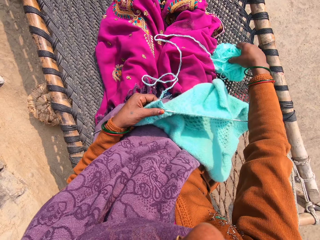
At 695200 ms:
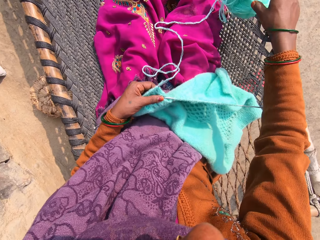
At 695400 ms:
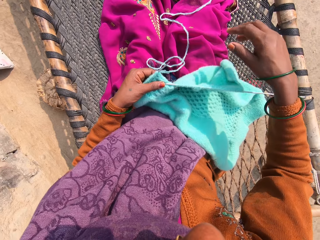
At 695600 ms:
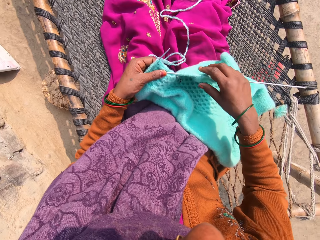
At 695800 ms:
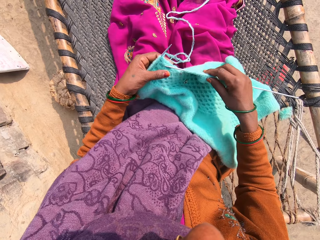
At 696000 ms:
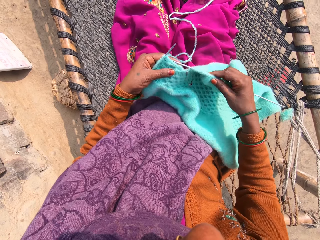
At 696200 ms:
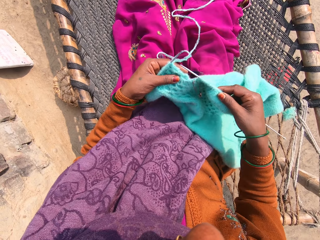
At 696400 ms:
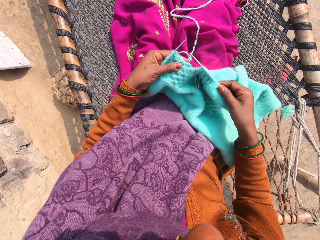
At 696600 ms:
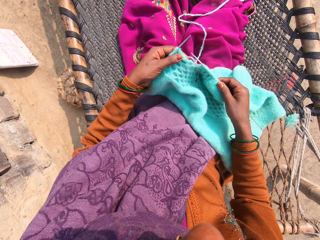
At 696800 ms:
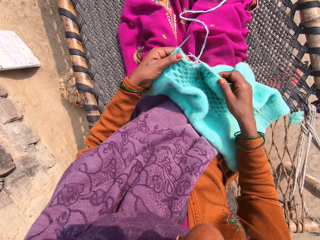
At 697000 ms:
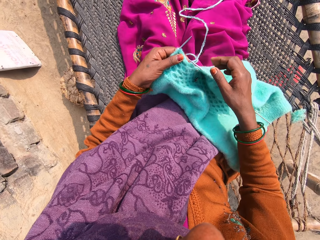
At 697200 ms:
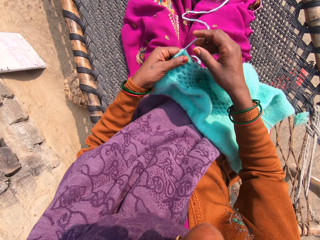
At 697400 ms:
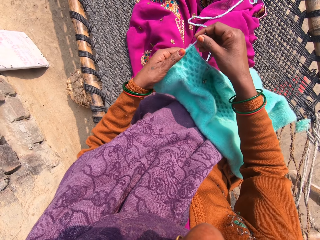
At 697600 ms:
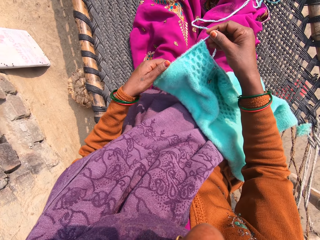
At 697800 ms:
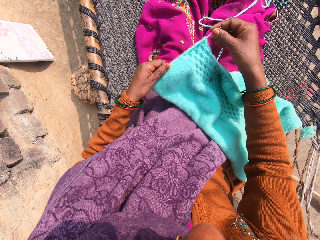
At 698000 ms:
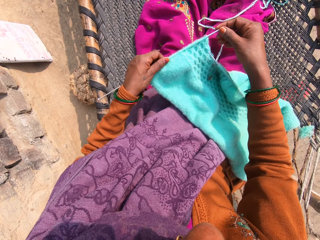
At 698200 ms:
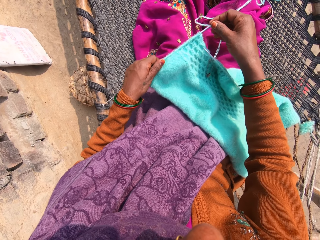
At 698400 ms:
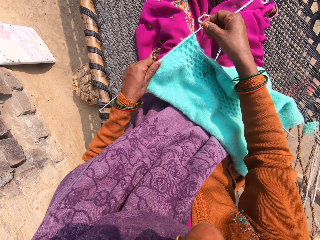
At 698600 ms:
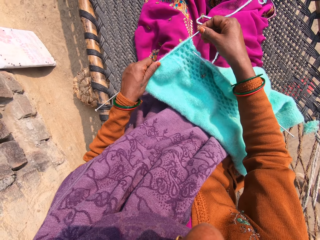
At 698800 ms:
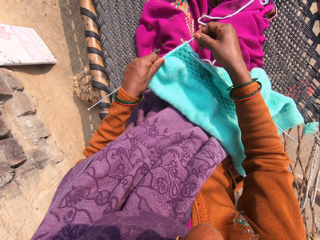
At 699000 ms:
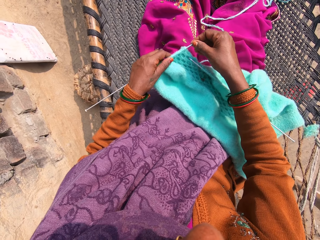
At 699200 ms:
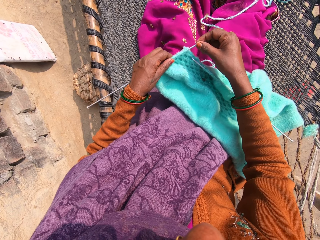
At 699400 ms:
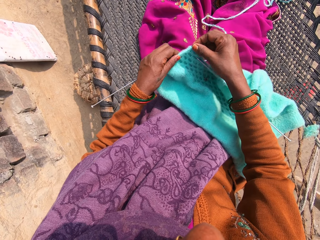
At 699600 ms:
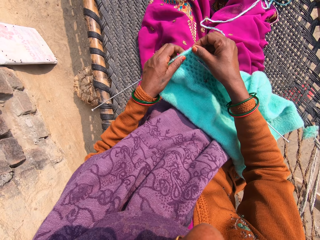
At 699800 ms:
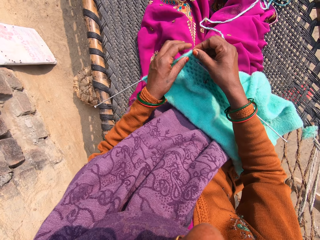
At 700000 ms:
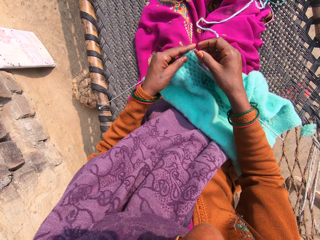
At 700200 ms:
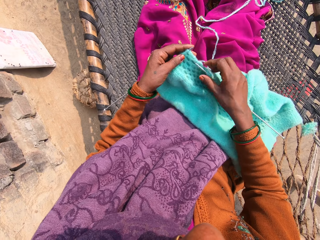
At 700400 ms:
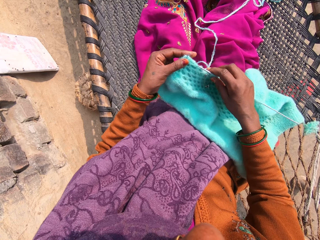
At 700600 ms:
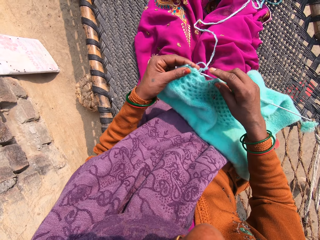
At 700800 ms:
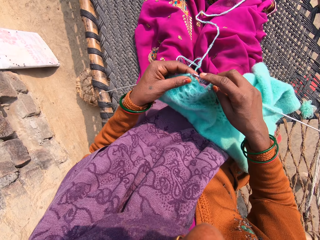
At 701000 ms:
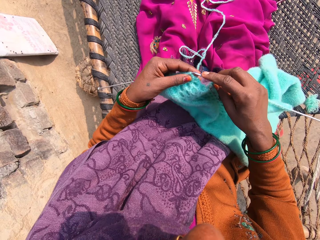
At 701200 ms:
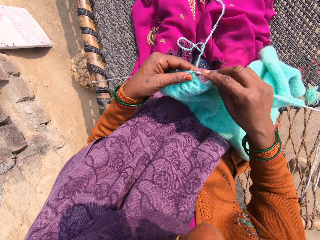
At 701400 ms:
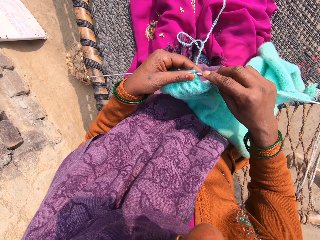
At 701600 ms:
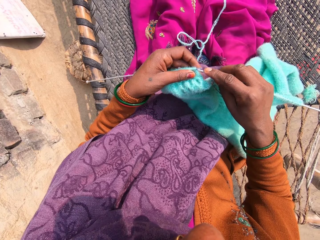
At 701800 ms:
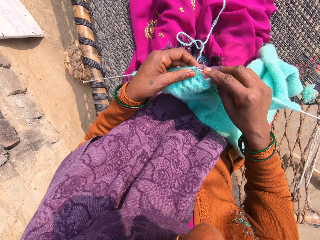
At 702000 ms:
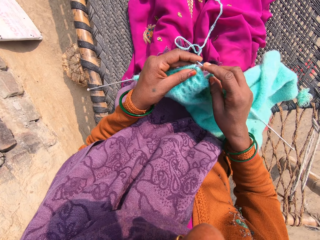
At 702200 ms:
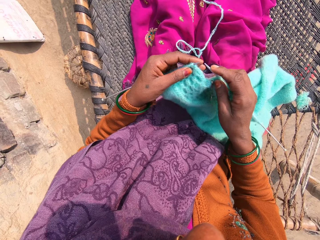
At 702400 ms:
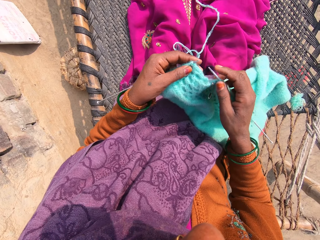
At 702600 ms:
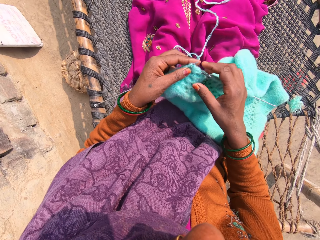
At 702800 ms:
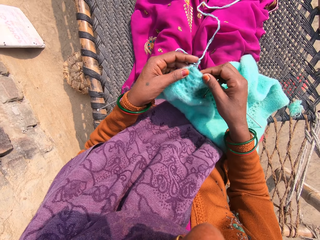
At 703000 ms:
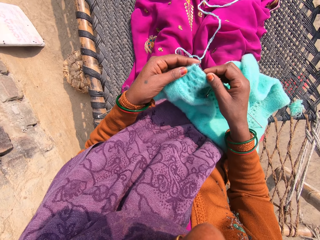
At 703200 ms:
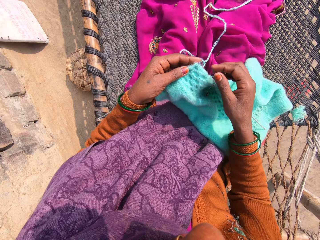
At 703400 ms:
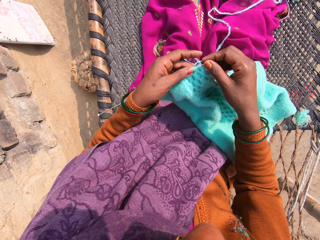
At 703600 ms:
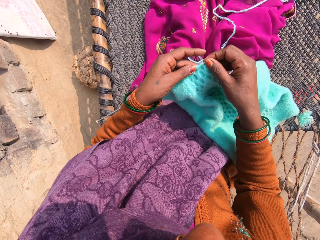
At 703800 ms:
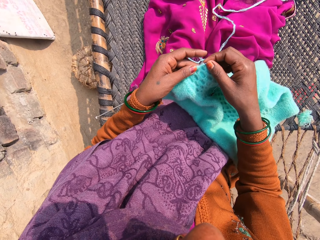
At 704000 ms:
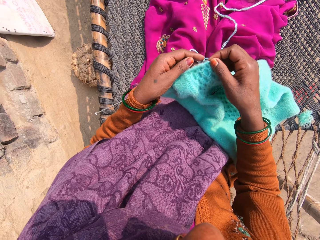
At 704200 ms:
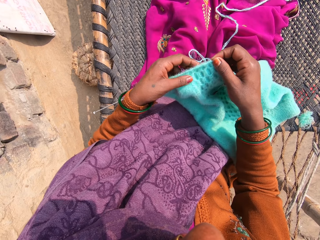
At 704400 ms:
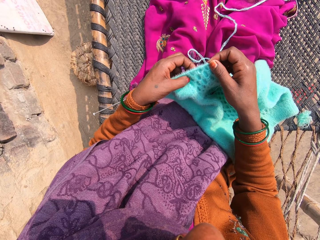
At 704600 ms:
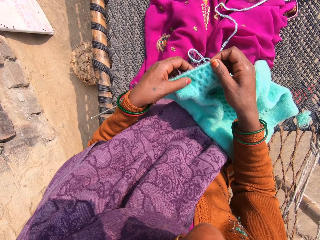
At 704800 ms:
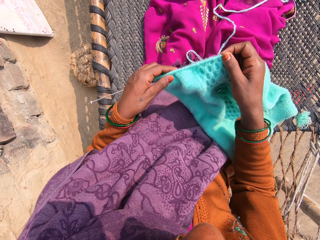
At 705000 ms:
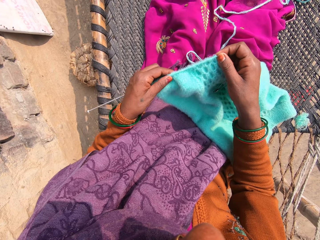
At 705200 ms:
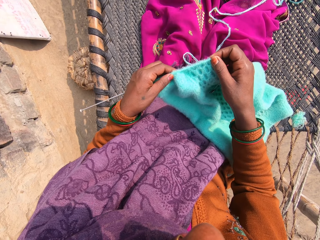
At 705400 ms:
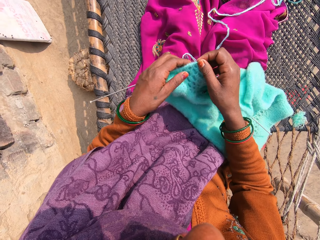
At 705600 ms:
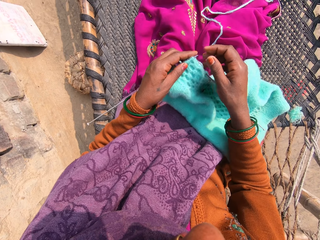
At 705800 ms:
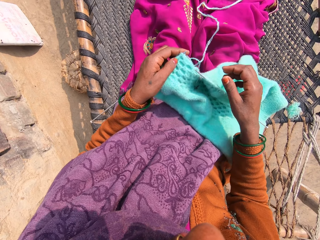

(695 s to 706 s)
The camera wearer throws the yarn on the hammock with her right hand. She adjusts the piece of garment with her hands. She compresses a fabric.

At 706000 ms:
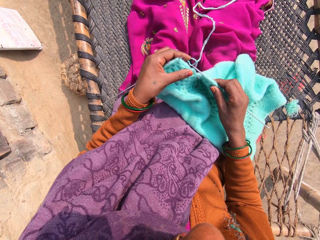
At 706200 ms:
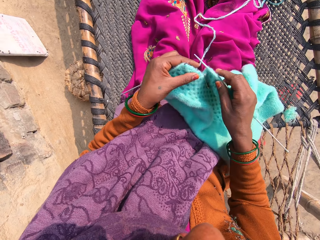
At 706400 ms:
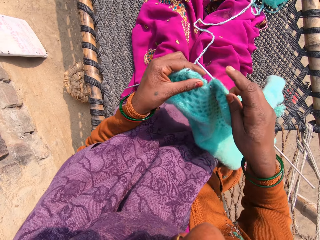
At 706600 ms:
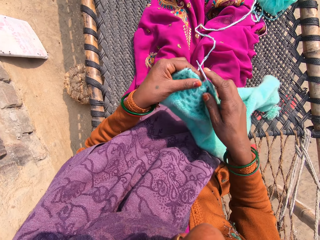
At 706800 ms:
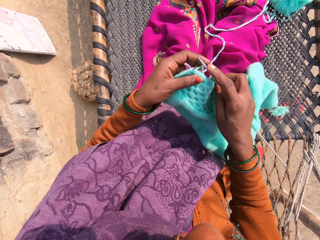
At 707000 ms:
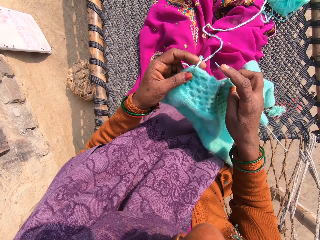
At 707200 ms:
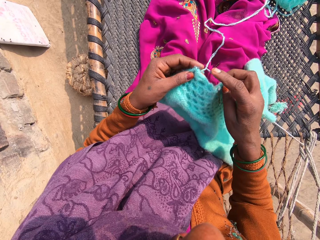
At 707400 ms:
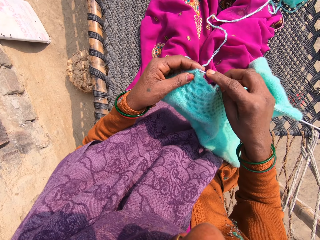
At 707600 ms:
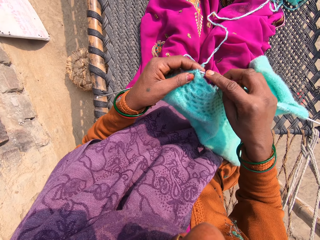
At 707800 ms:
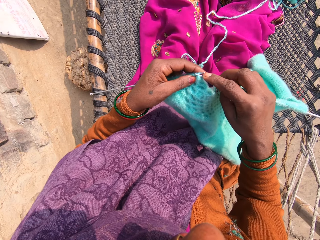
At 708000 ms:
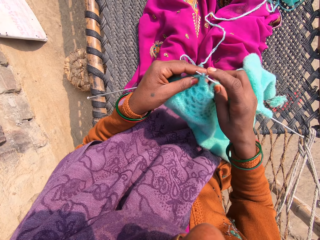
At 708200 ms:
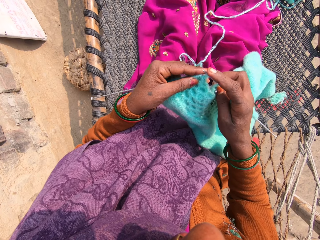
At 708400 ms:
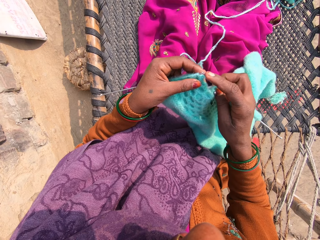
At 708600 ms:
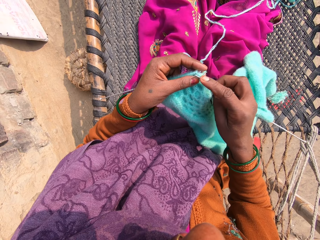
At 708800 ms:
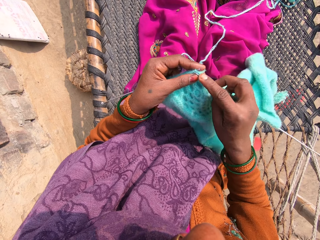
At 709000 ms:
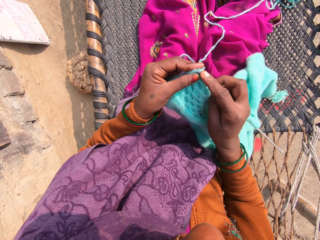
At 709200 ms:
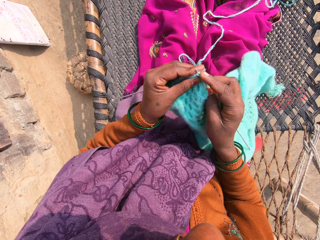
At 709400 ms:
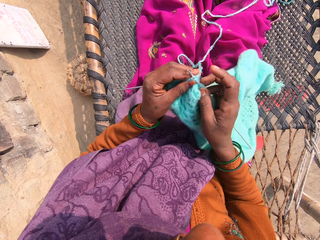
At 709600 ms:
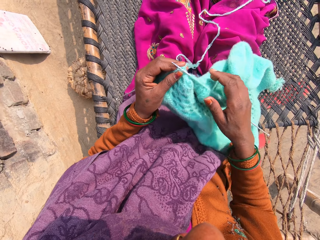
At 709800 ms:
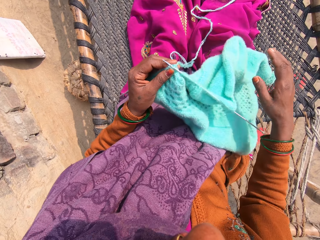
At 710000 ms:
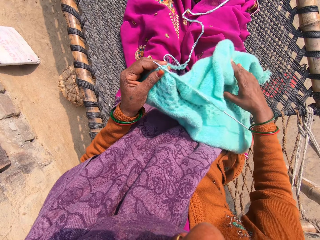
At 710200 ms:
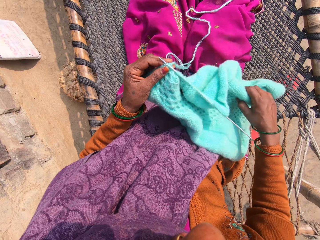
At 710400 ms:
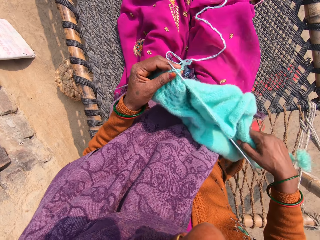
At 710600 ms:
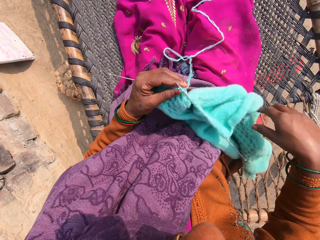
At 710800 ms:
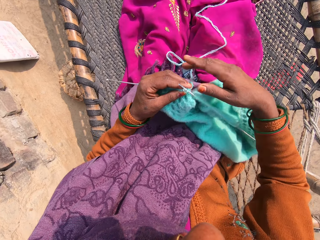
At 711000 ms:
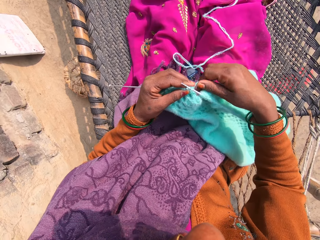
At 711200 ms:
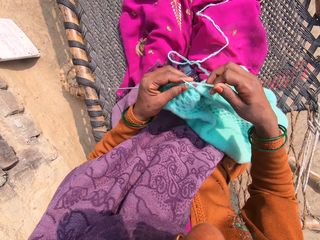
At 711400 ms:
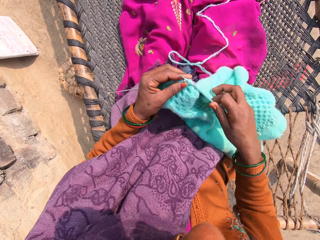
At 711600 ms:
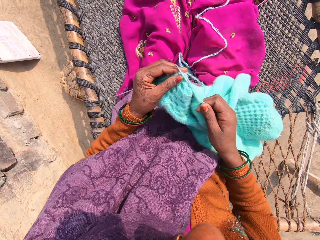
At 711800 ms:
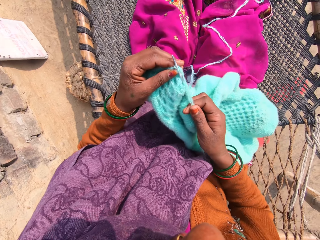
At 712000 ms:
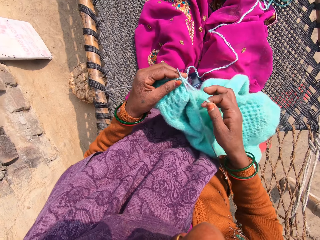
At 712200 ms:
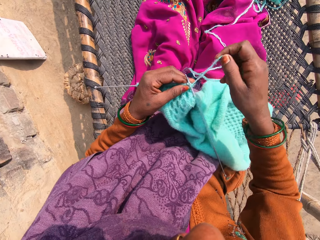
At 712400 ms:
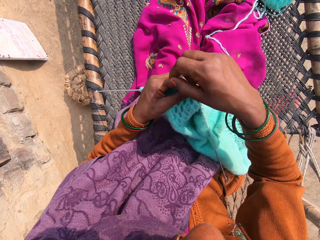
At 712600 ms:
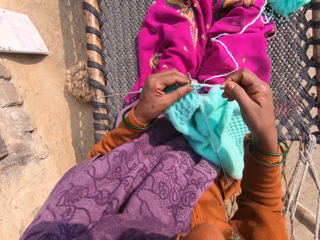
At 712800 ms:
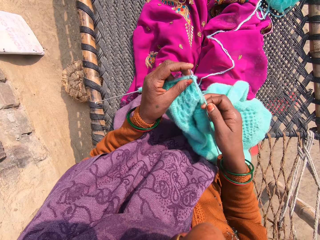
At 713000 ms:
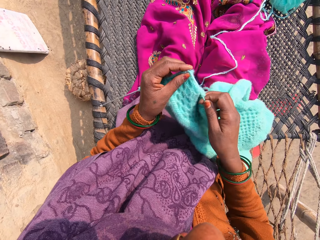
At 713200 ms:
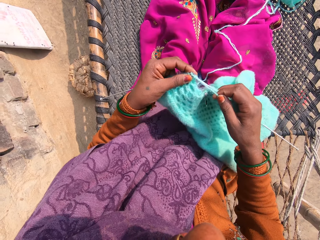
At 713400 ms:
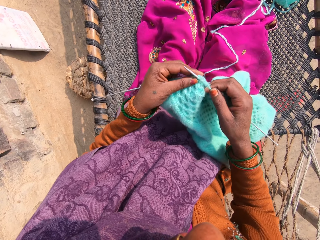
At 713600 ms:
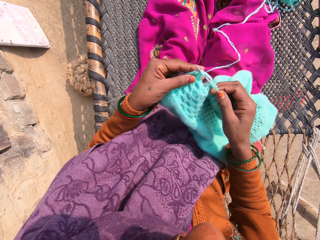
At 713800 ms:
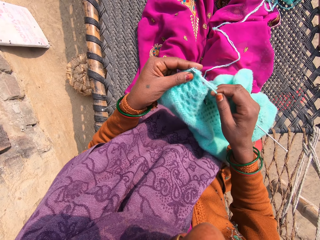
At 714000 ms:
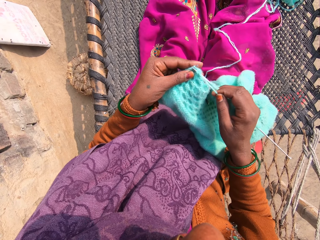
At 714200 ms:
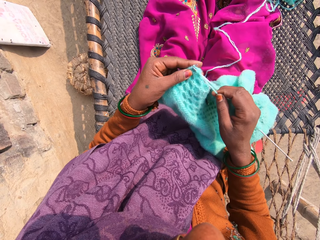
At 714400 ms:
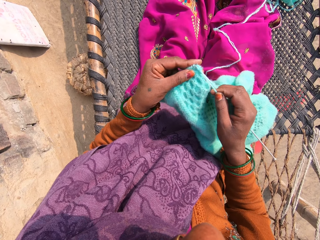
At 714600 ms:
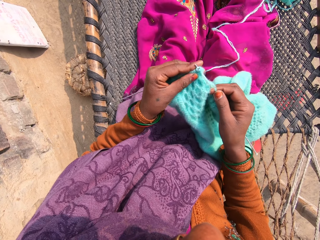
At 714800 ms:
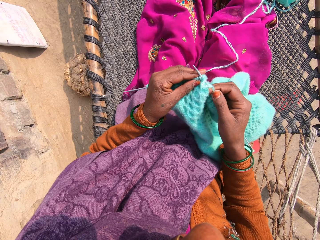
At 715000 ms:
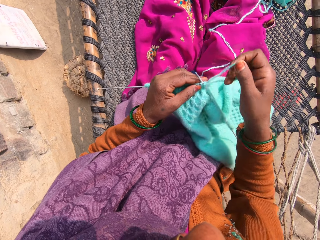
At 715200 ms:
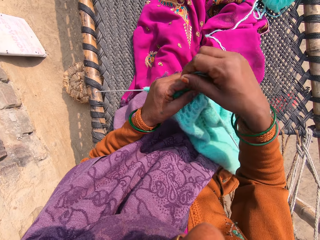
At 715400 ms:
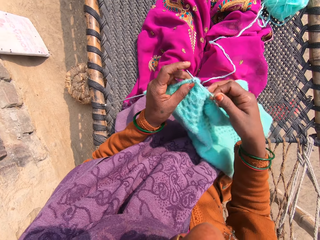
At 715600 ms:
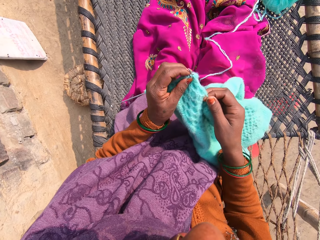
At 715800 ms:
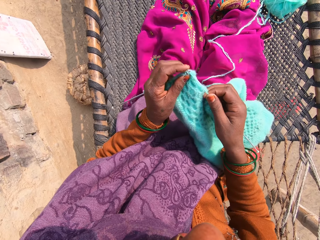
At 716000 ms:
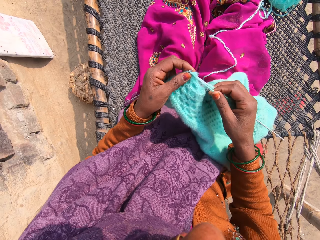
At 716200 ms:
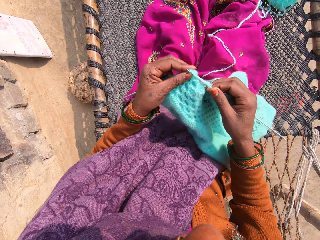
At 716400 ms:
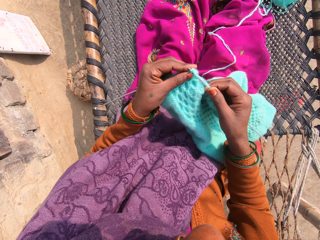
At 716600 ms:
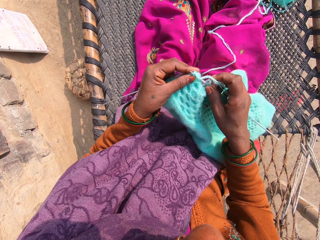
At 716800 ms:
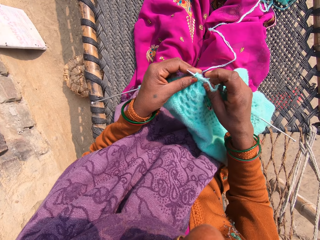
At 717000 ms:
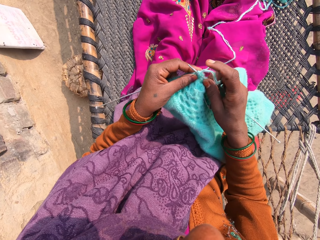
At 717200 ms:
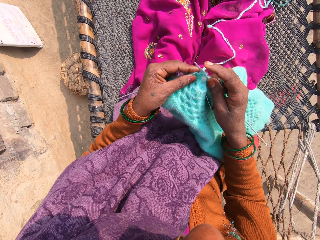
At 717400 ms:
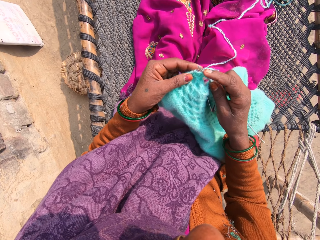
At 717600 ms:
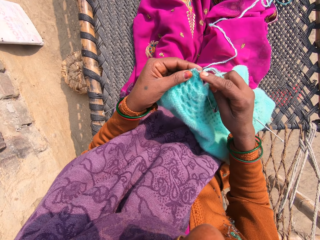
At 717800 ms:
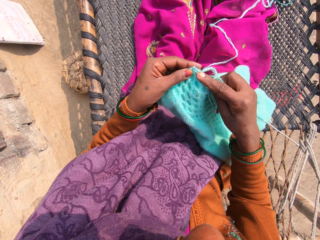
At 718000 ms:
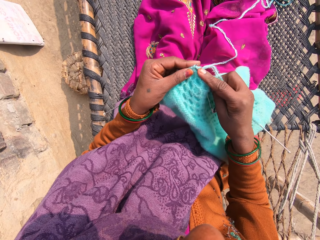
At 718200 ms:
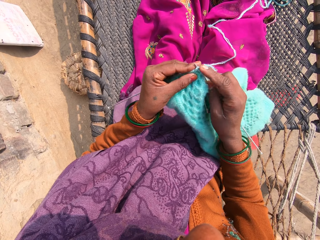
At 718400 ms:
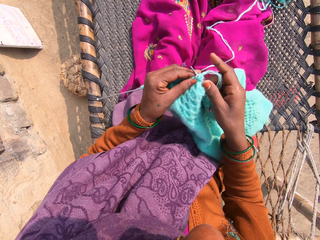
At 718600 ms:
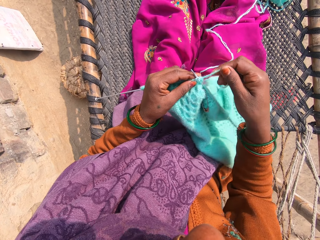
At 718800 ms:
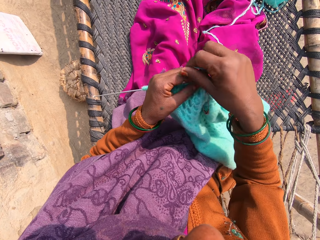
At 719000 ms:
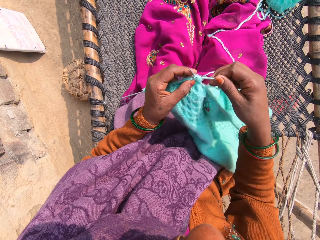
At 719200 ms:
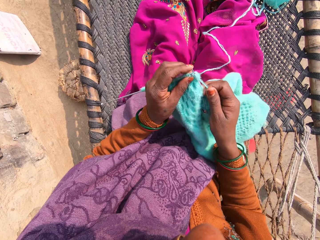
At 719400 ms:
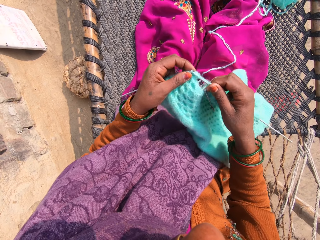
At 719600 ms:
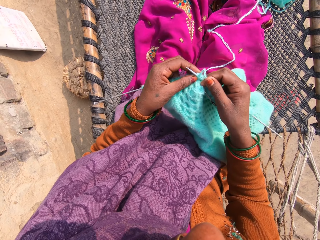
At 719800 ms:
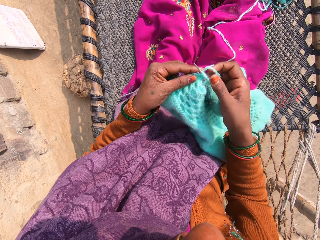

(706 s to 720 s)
The camera wearer knits a fabric with knitting needles. She inserts the knitting pin into the yarn loop. She adjusts the piece of garment with her right hand. She moves the fabric. She knits the yarn into a piece of garment with knitting pins.
